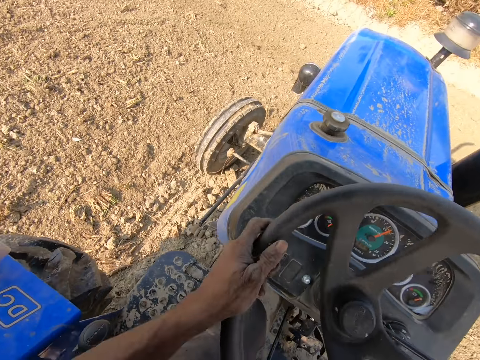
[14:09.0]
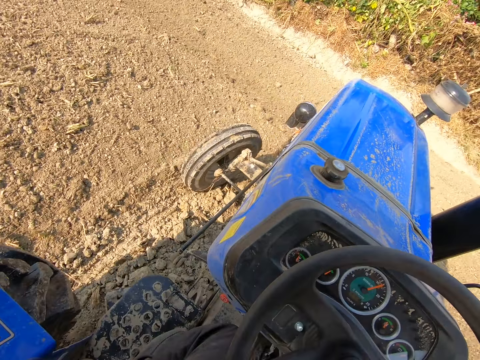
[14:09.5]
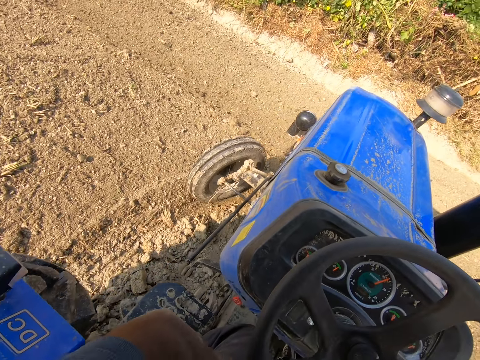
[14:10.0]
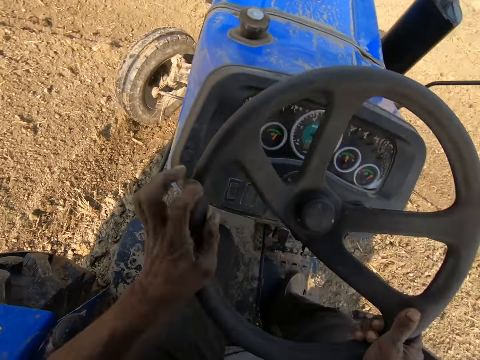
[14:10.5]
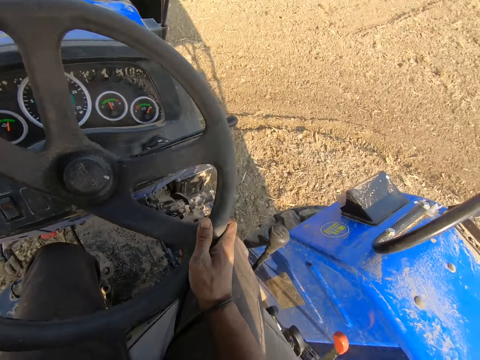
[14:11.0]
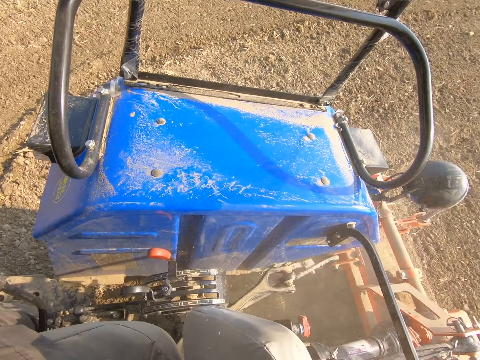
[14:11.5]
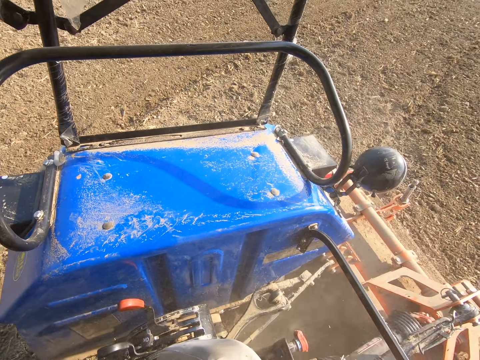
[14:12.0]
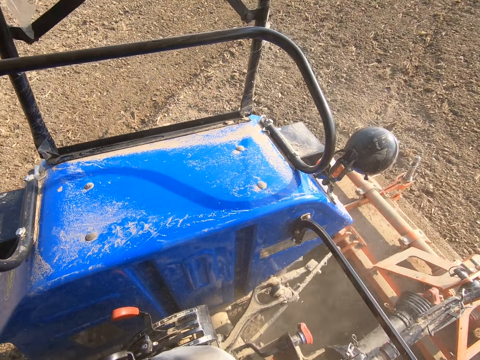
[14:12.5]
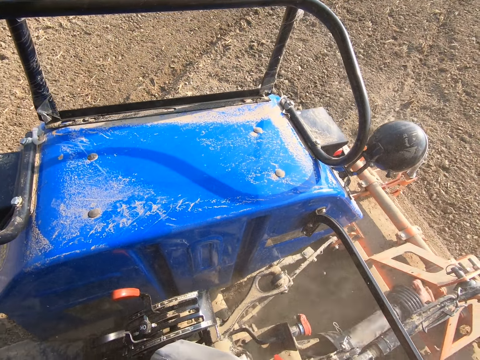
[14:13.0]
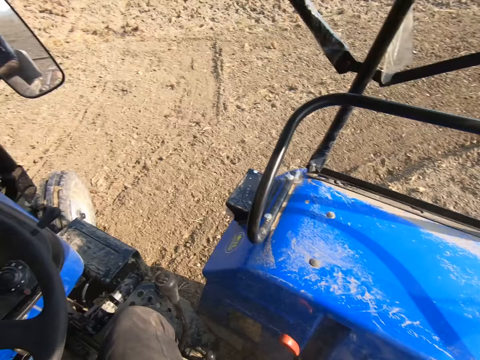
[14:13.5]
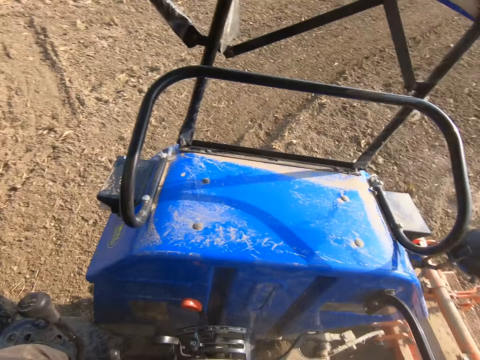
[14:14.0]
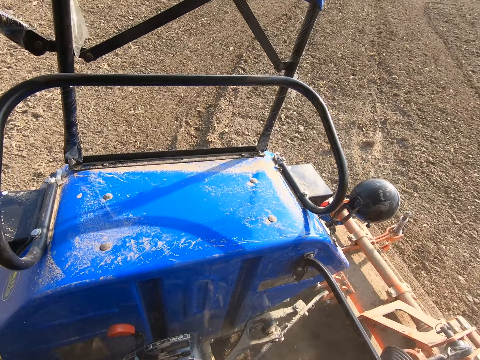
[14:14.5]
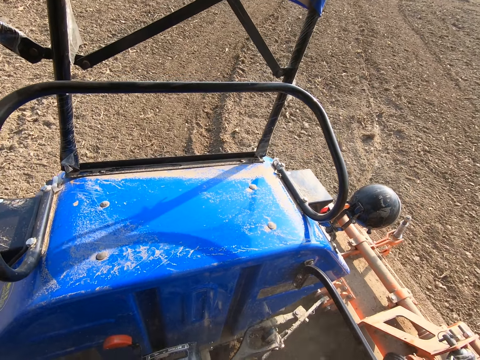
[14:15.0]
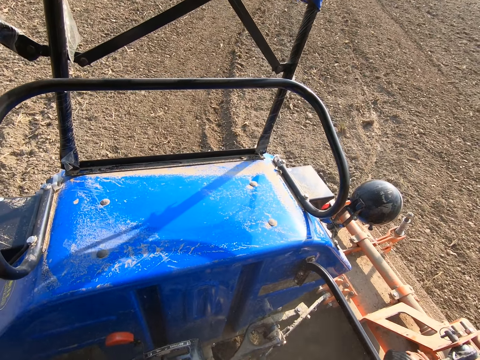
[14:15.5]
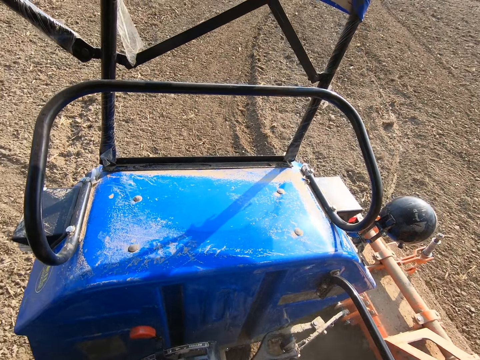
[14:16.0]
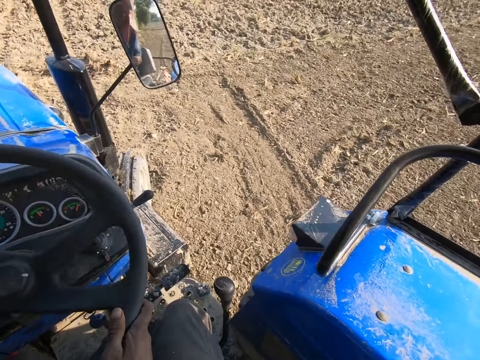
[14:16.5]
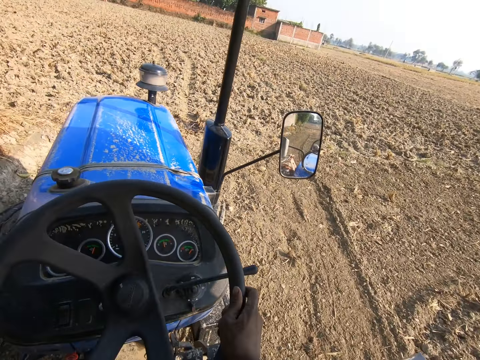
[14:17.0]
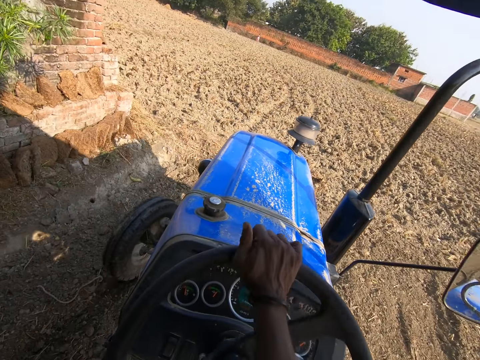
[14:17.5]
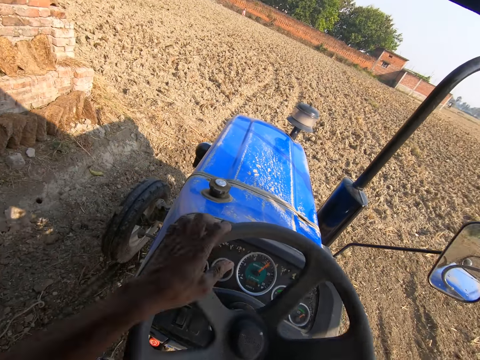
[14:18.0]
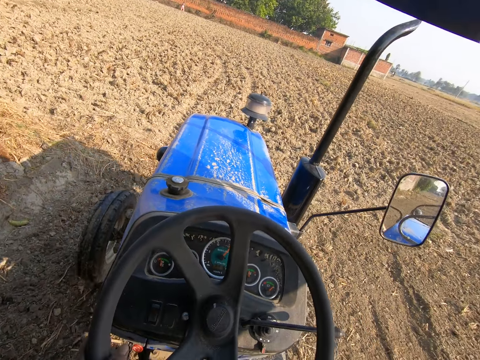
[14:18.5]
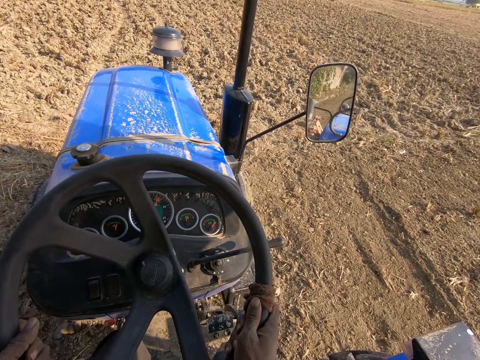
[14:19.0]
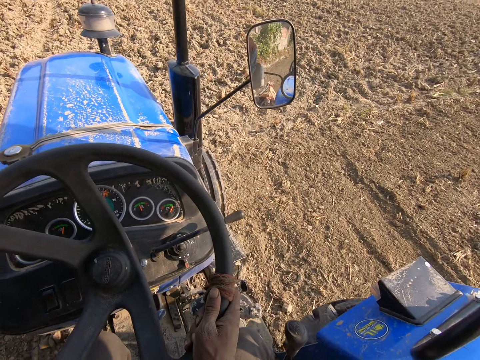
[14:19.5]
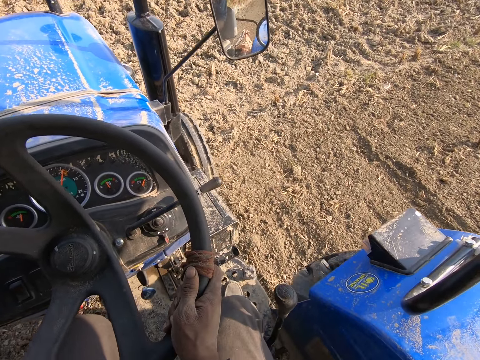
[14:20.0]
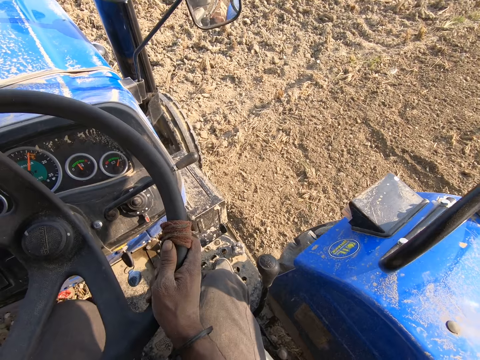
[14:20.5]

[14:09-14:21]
The camera wearer negotiates a corner. They look at the tractor. They turn the steering of the tractor with both hands. They look forward.

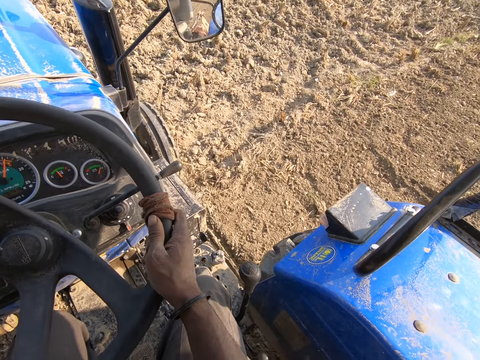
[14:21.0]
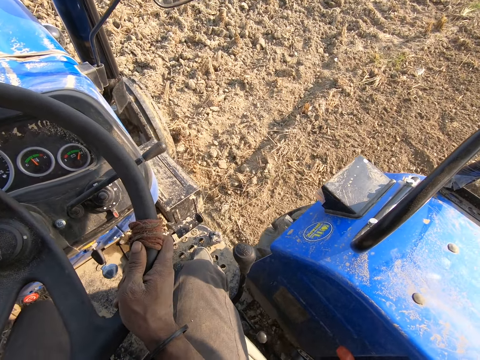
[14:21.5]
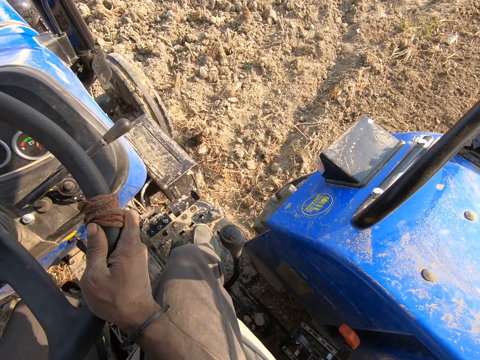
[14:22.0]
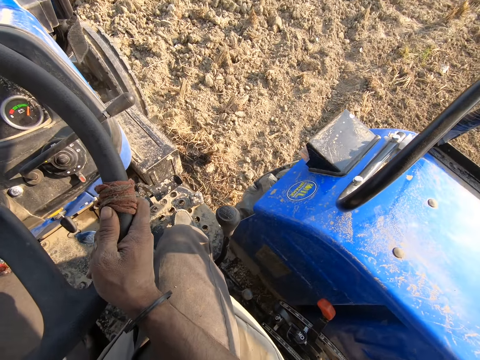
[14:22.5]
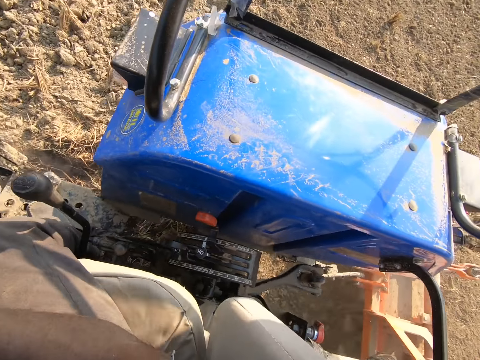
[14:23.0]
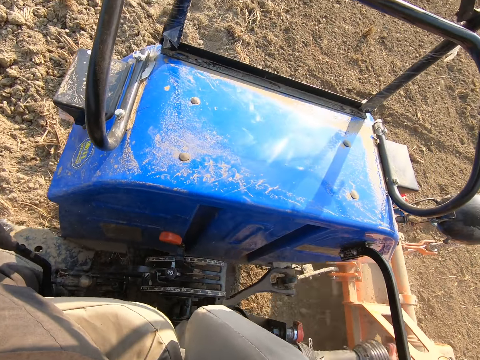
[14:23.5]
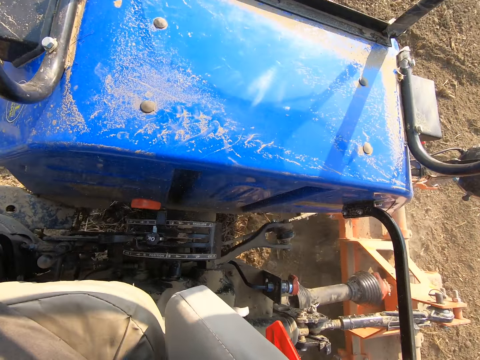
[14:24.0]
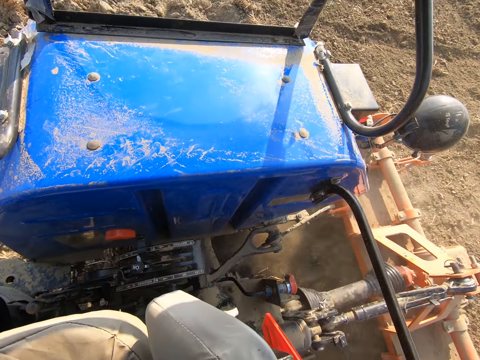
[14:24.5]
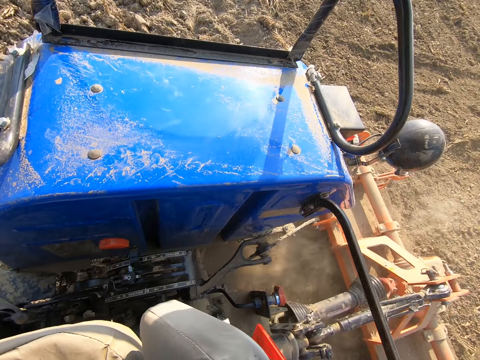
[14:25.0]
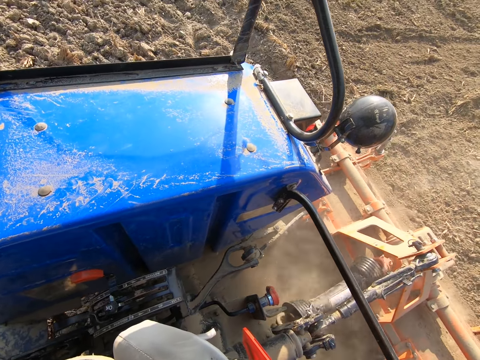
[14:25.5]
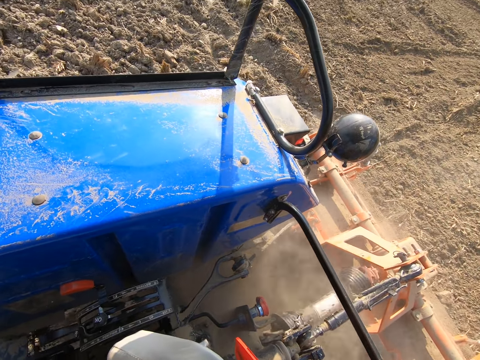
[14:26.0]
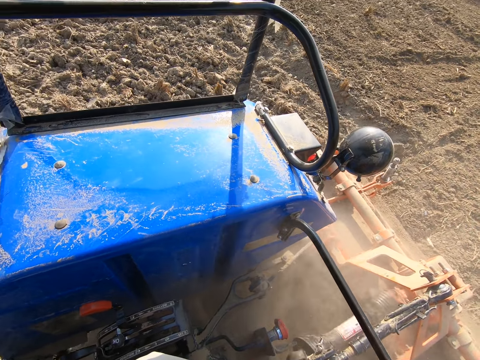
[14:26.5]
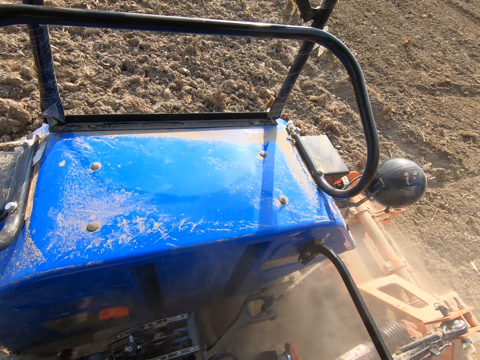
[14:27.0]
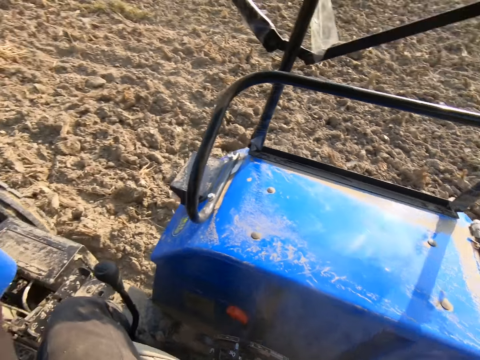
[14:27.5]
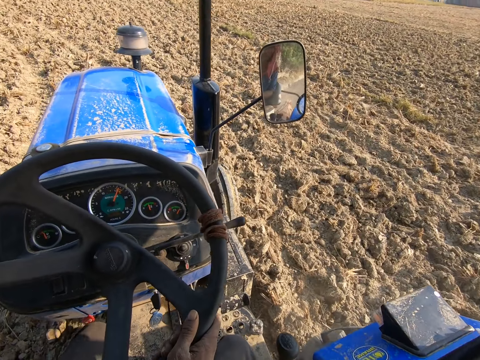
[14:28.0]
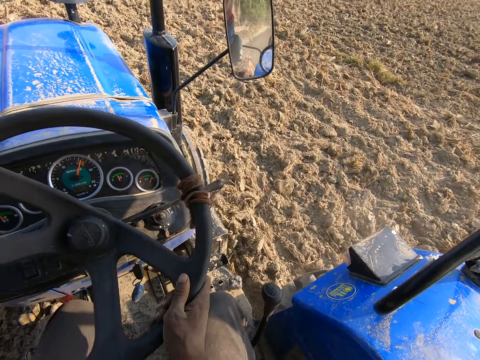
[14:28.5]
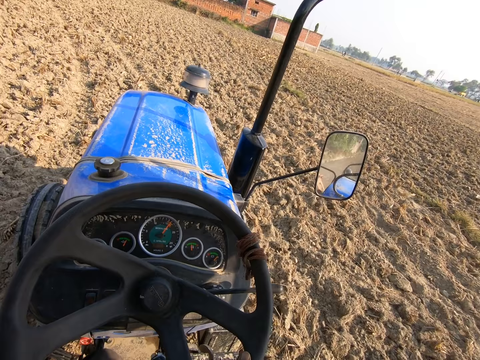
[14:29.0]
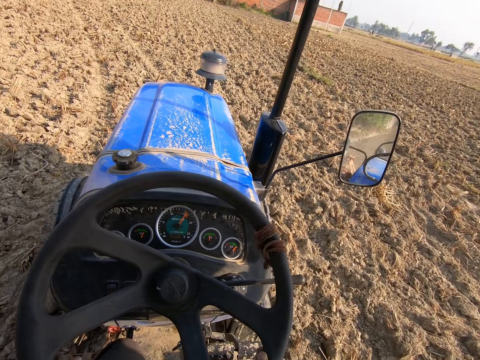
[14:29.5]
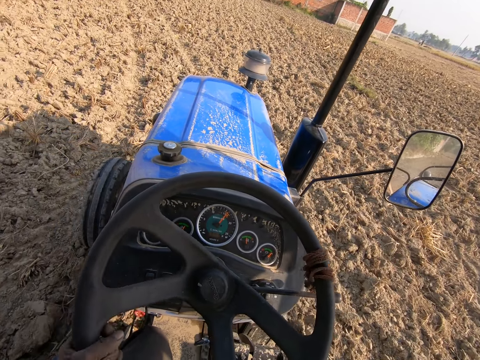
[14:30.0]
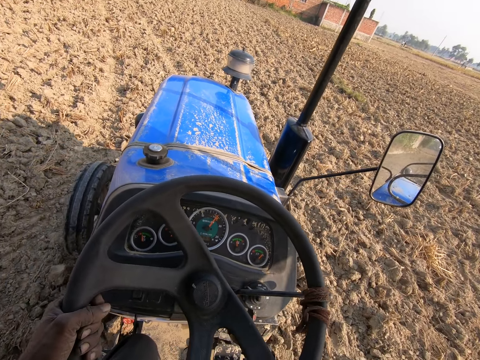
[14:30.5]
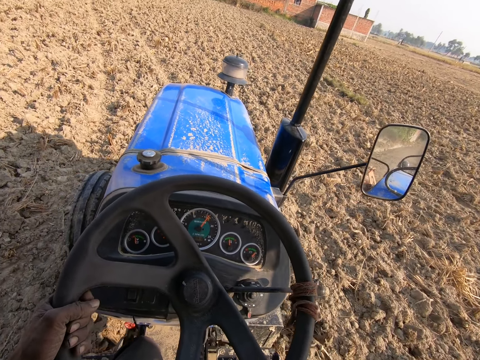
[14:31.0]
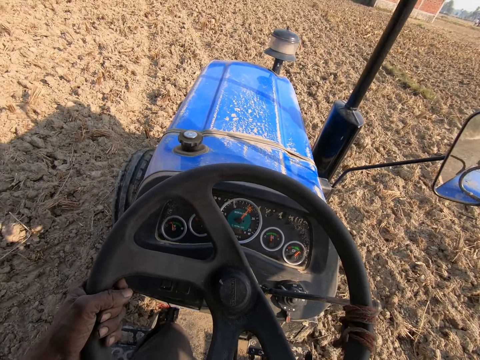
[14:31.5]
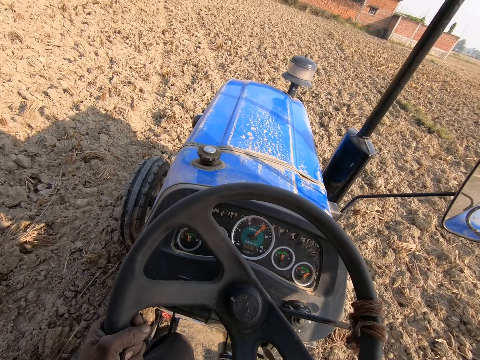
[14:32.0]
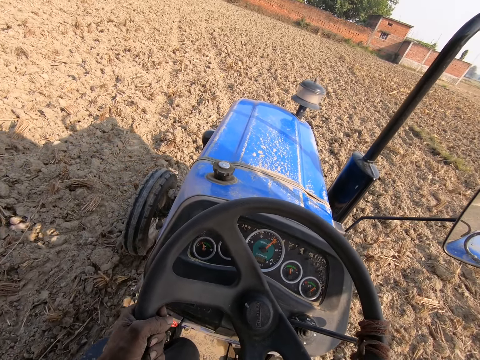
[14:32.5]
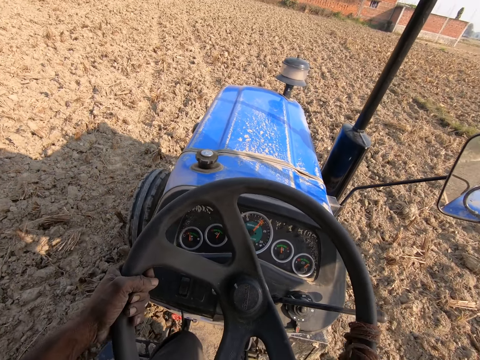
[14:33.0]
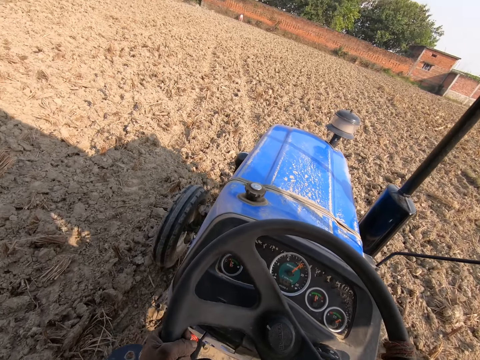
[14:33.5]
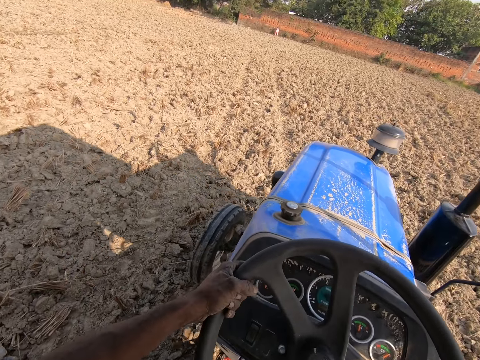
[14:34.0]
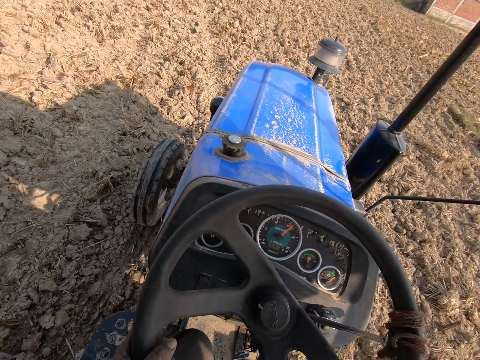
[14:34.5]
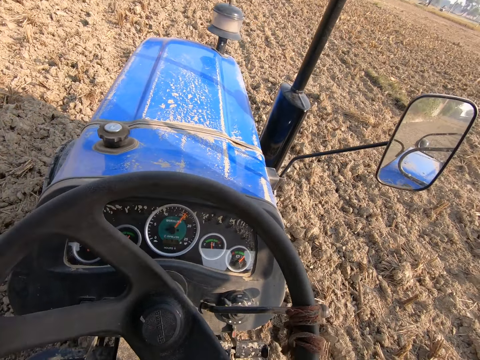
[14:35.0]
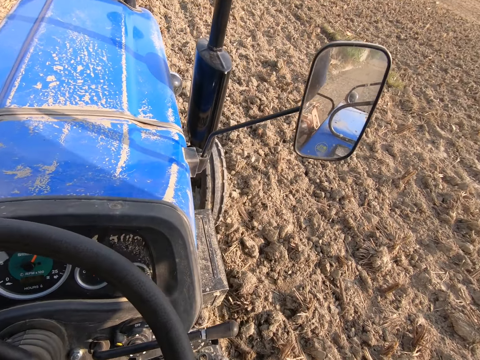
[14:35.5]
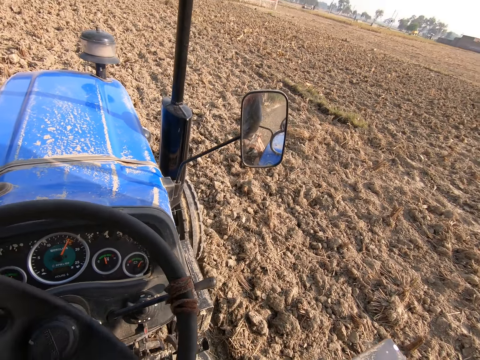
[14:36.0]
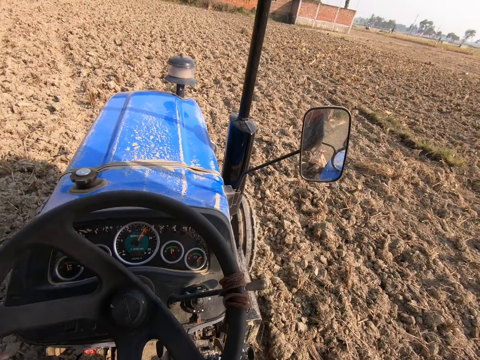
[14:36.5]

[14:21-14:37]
The camera wearer looks at the tractor. They look forward.
